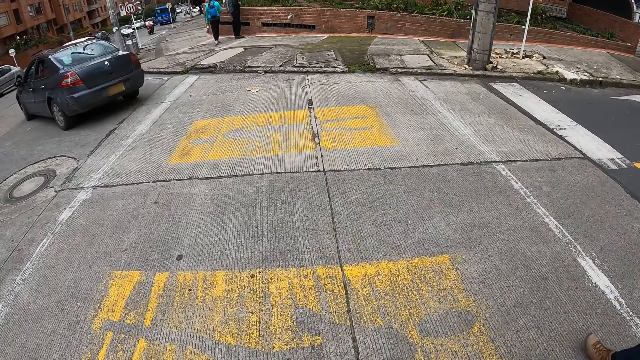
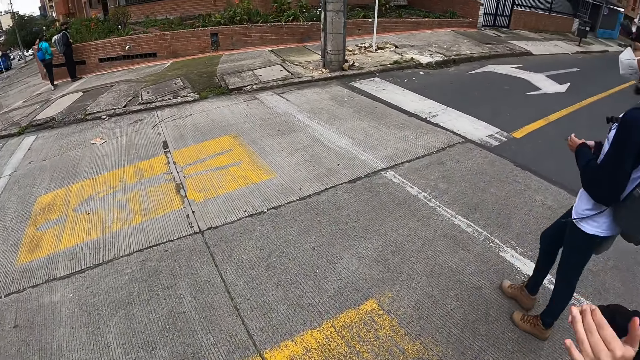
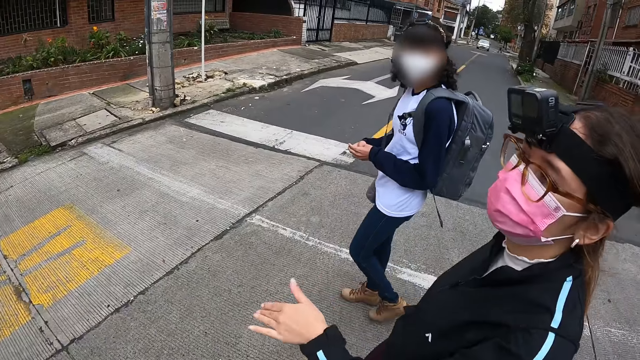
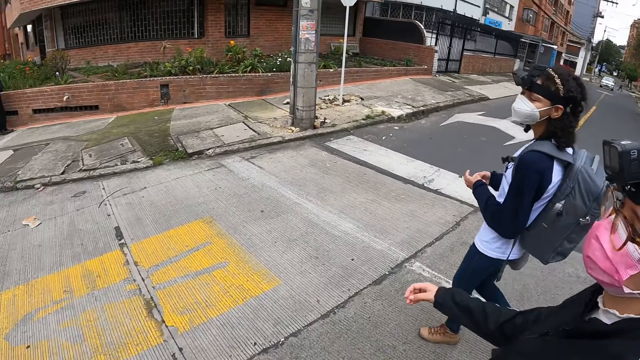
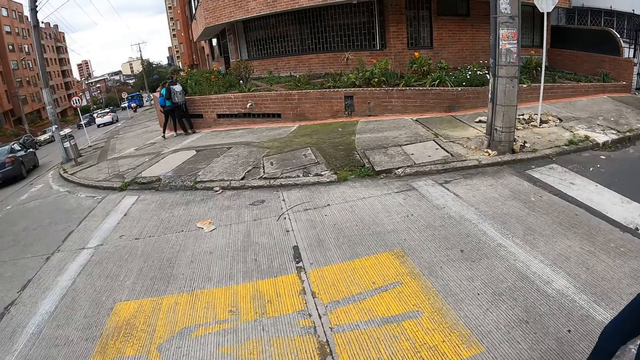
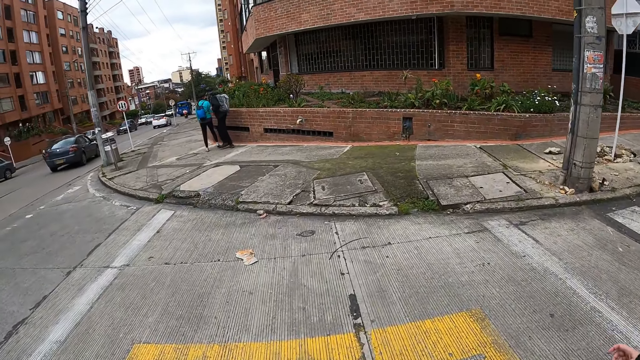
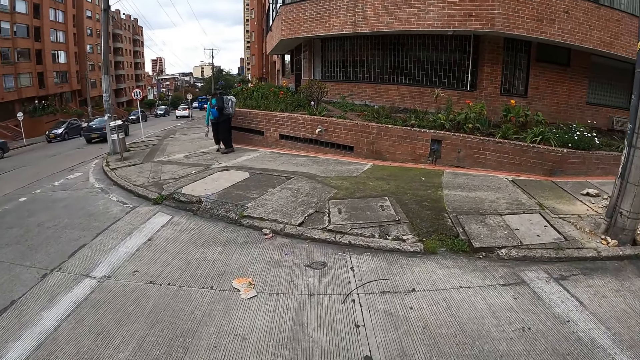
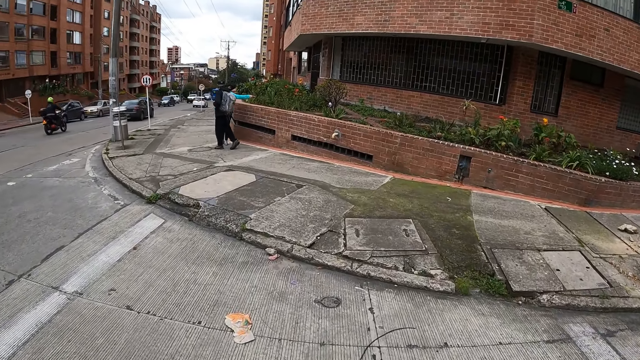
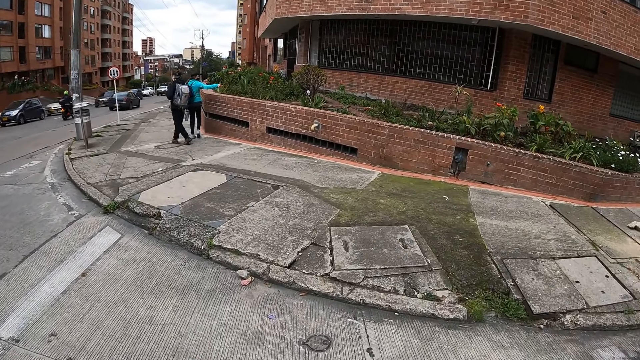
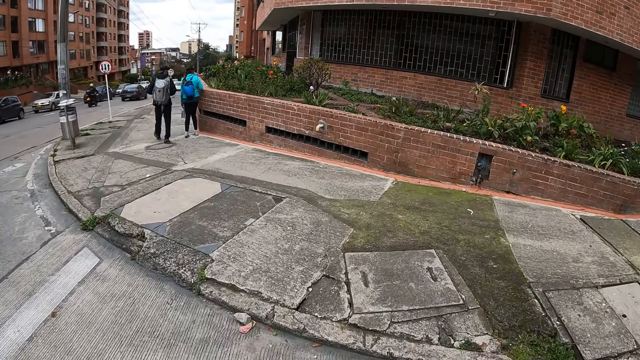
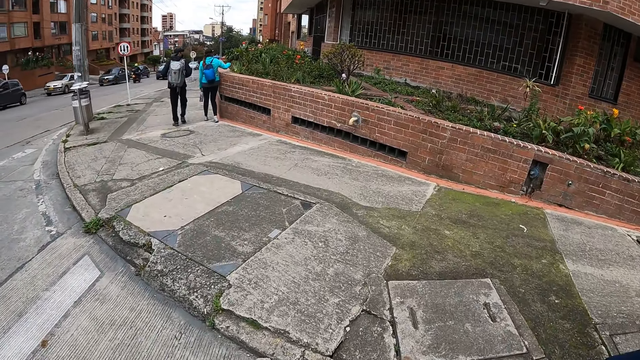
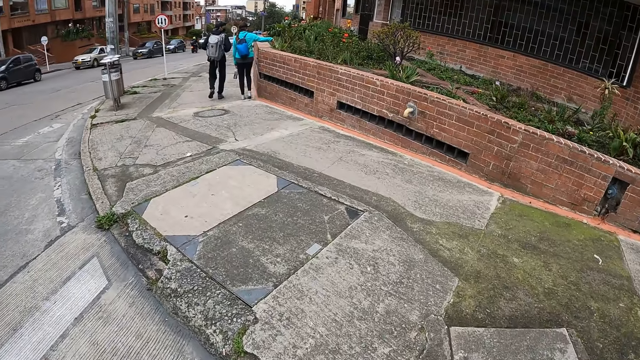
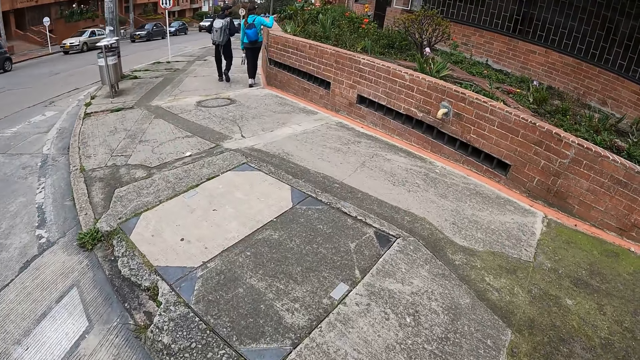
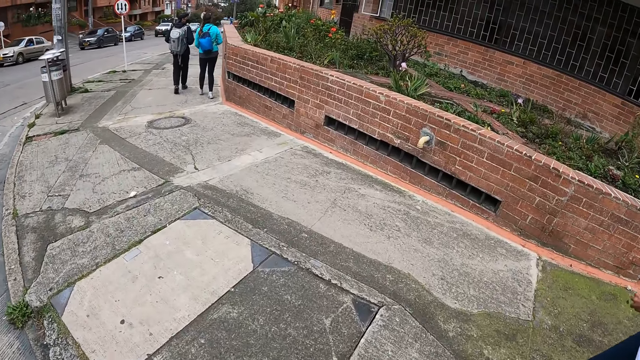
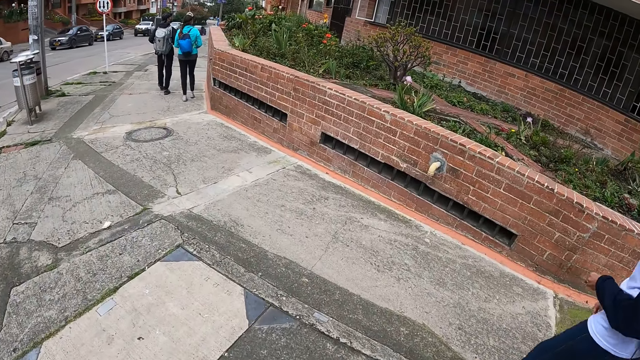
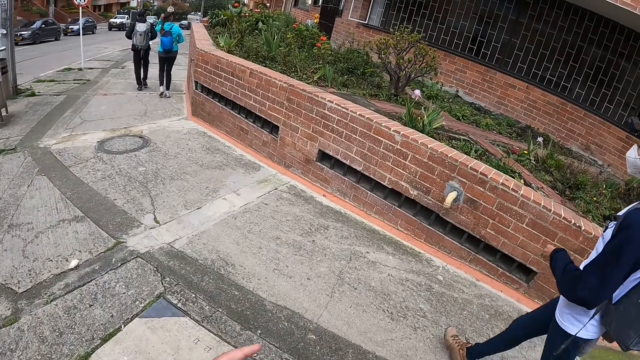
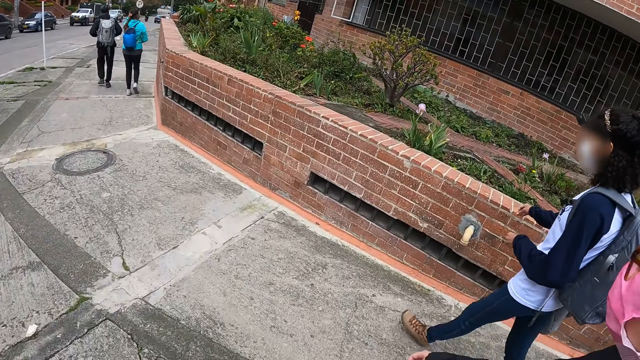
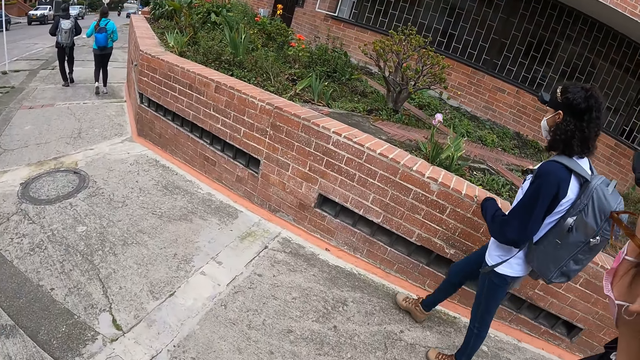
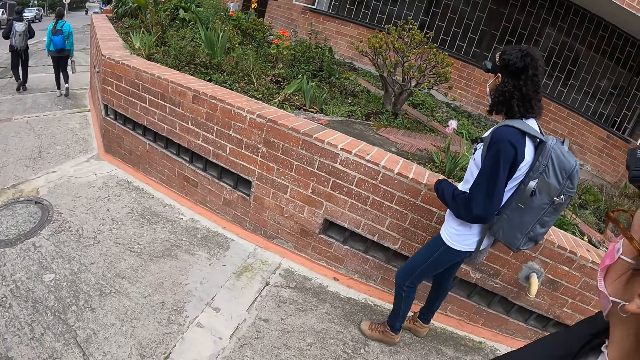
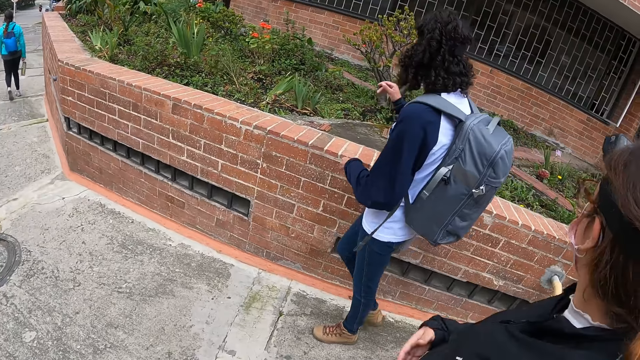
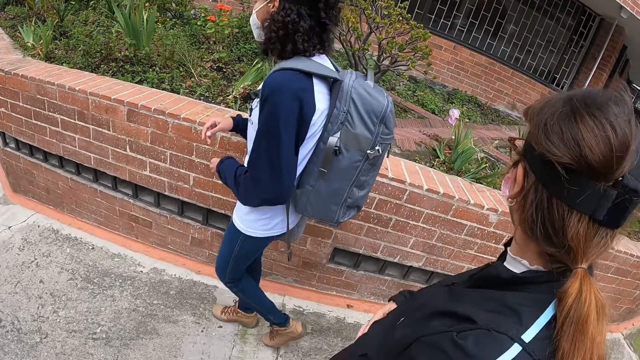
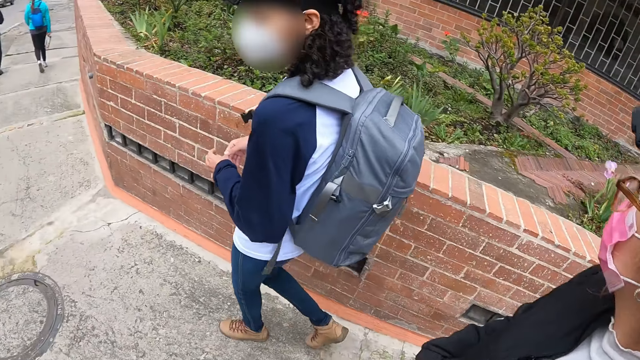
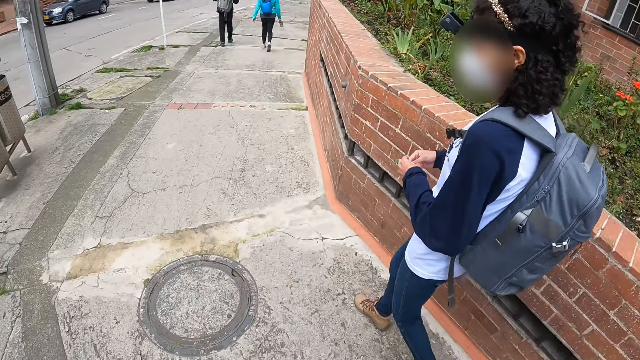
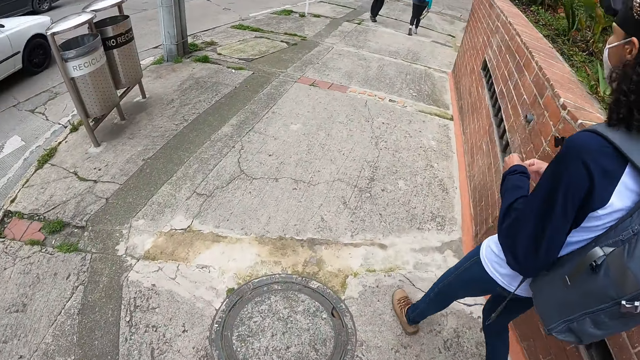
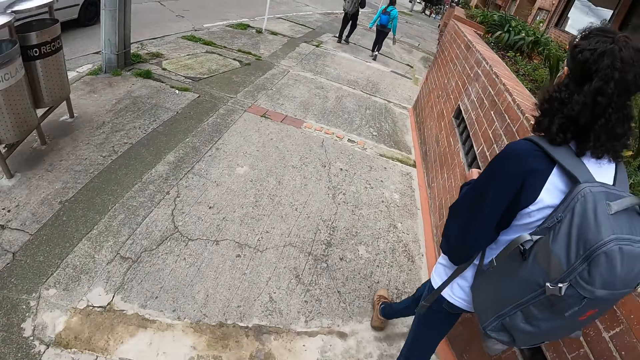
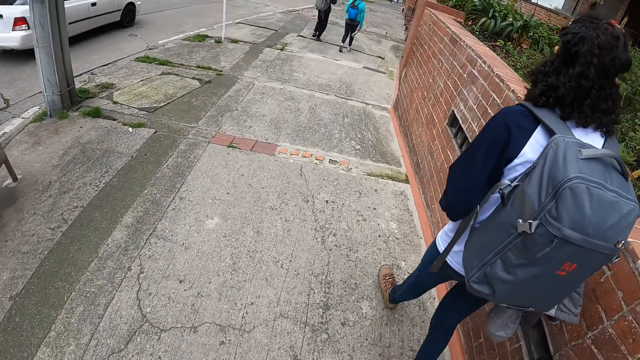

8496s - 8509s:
A woman walks ahead of the camera wearer. The woman crosses the road. Another woman walks ahead of the camera wearer. The first woman walks ahead of the camera wearer. The camera wearer walks along the sidewalk.

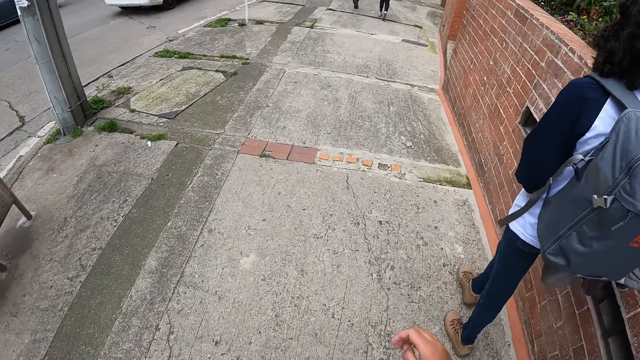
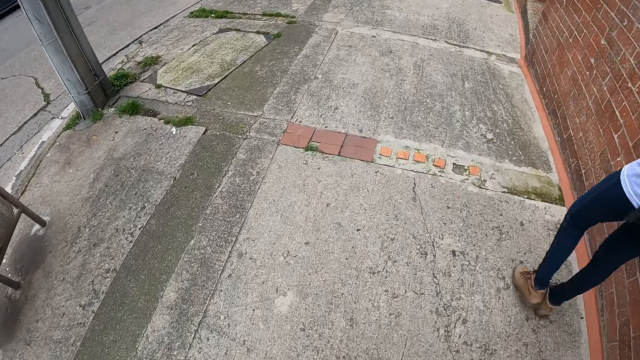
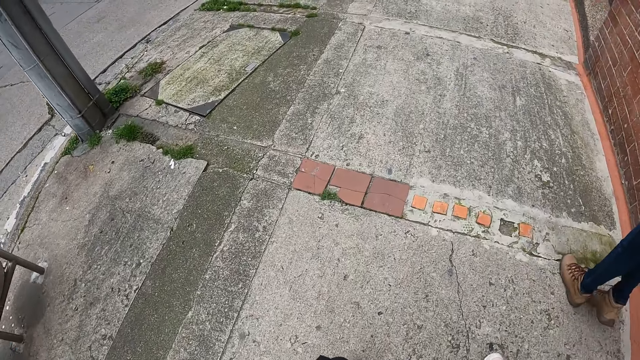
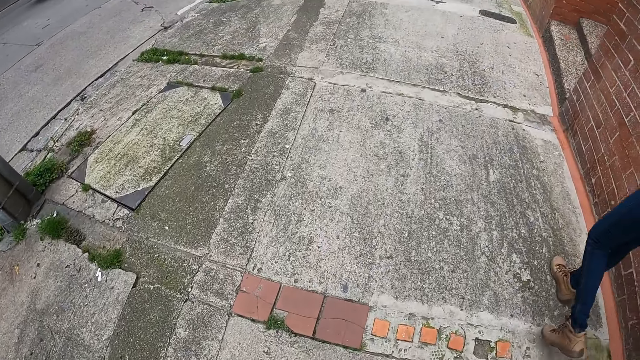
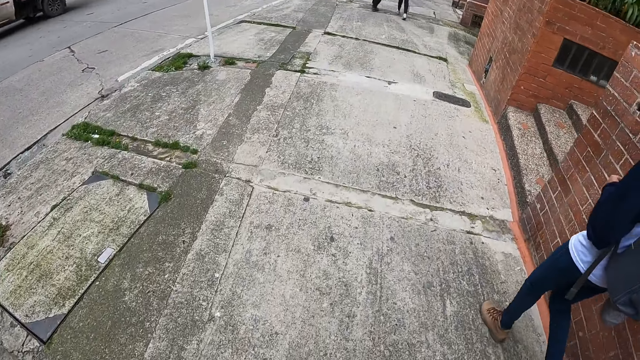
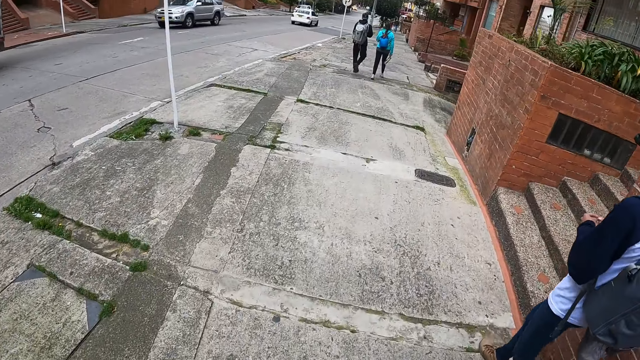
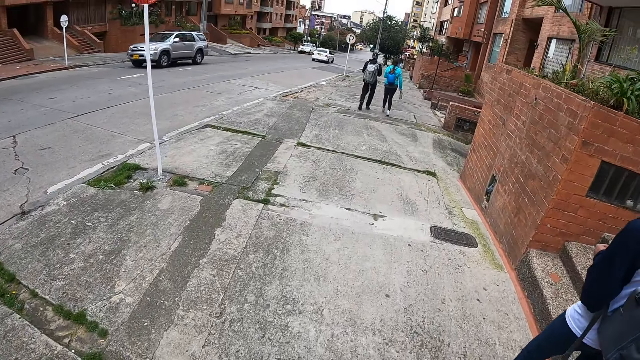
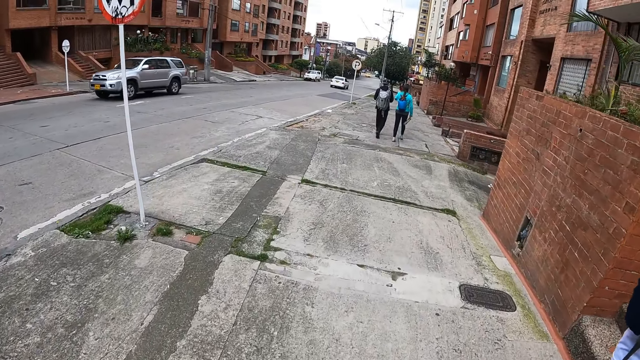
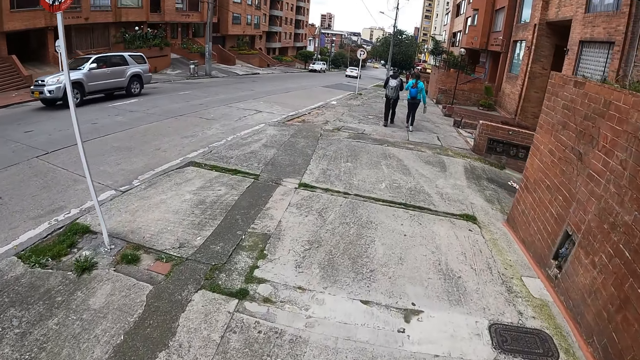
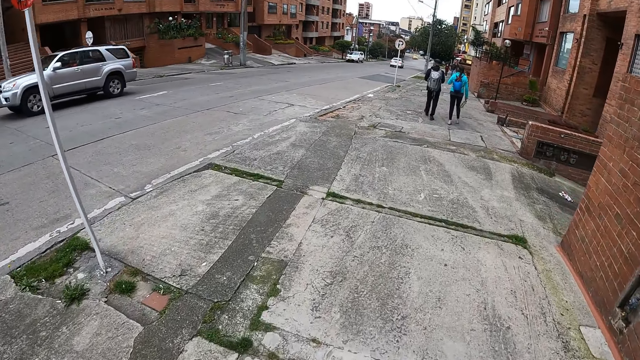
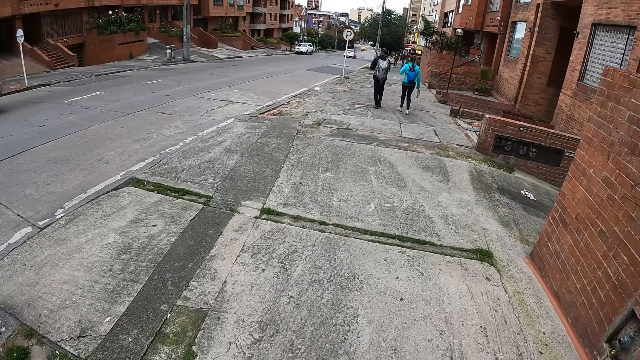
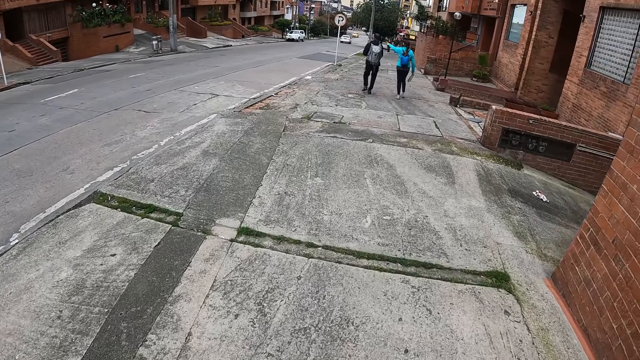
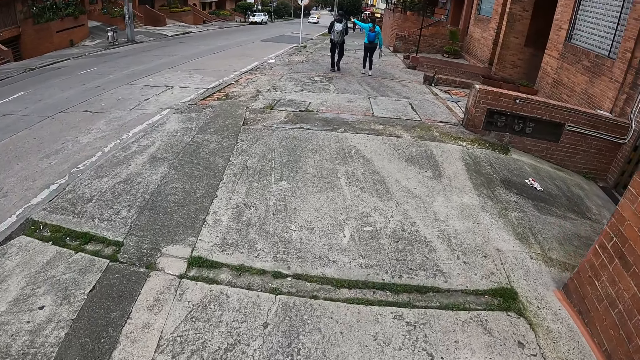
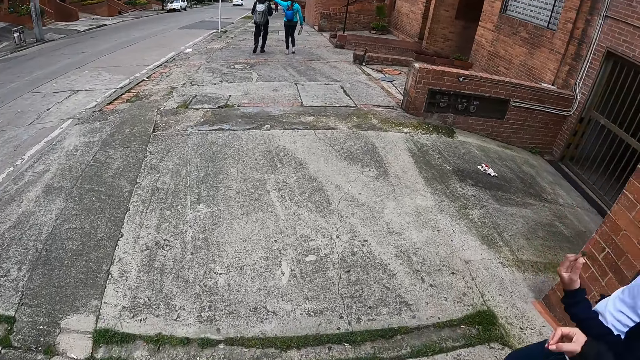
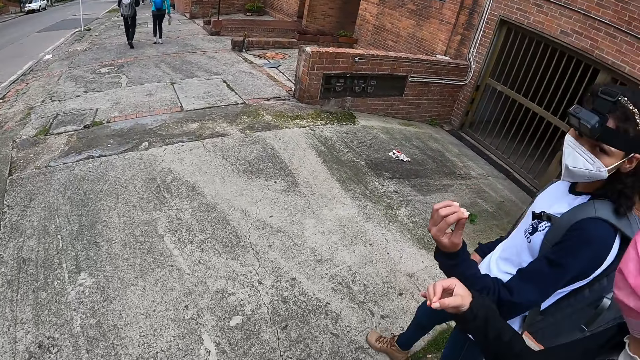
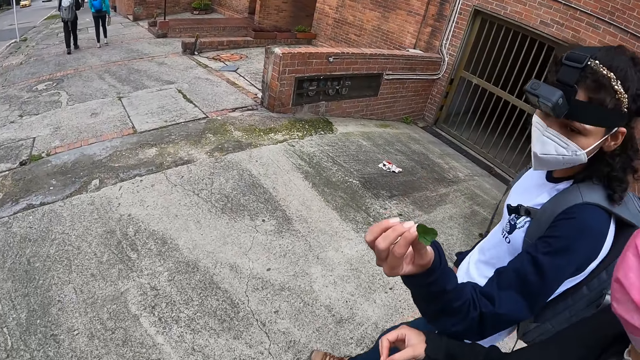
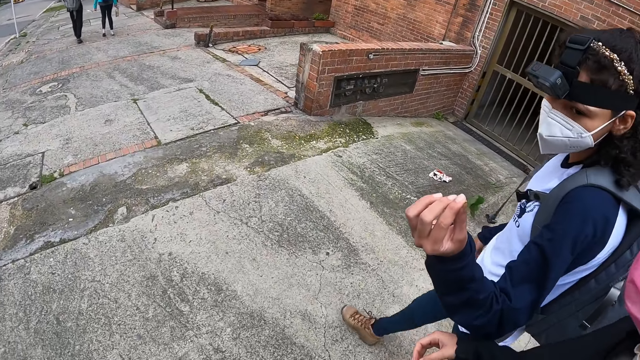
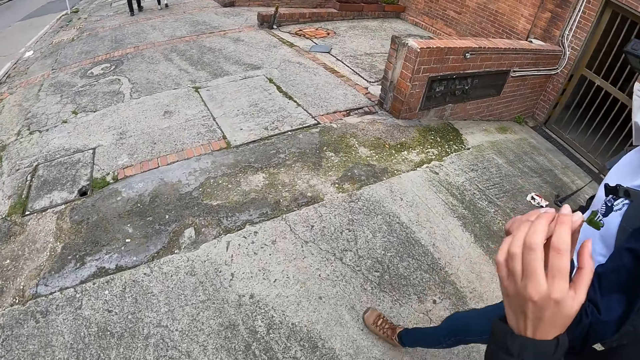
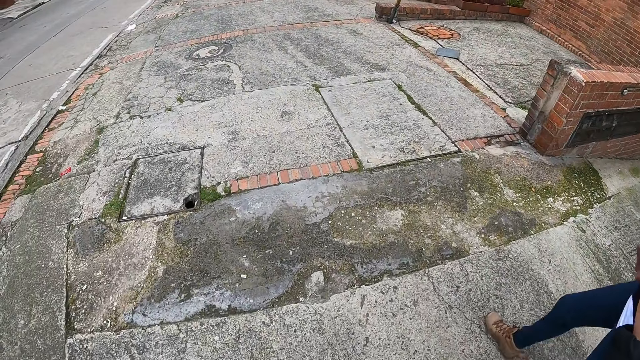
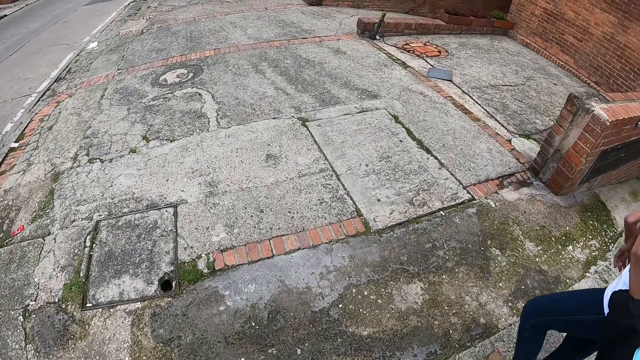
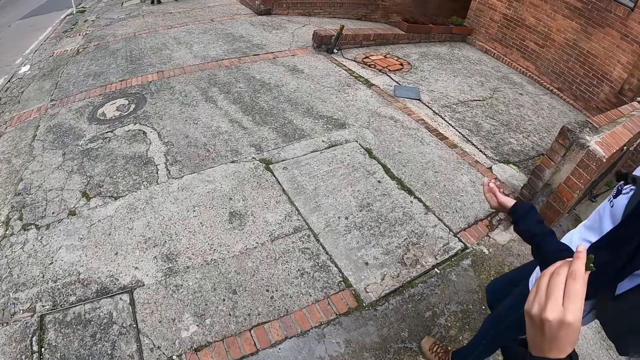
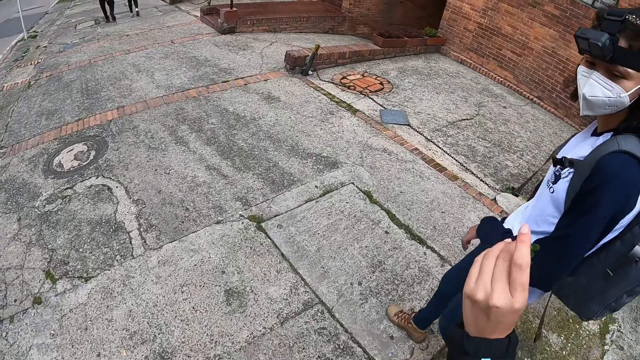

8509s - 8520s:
A woman holds a leaf in her left hand. Another woman collects the leaf from the first woman with her left hand.
